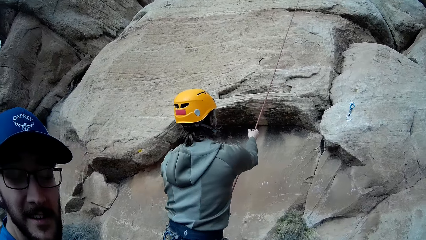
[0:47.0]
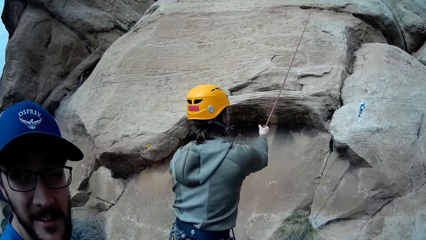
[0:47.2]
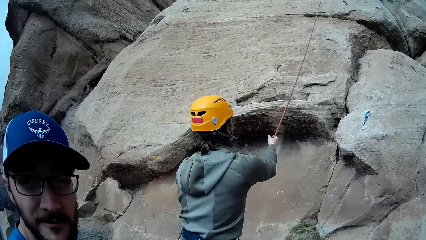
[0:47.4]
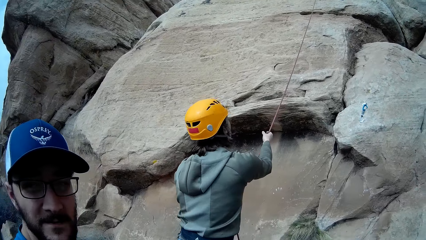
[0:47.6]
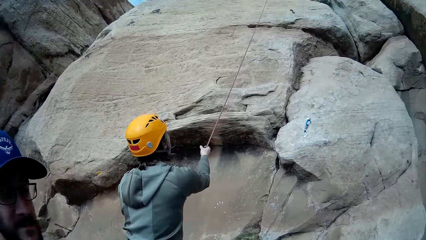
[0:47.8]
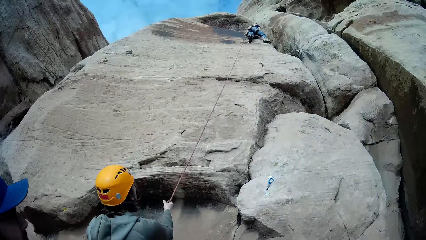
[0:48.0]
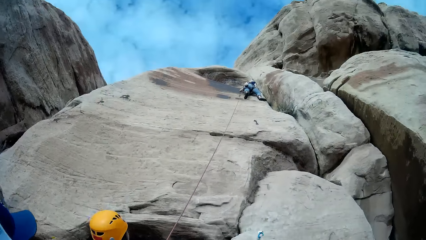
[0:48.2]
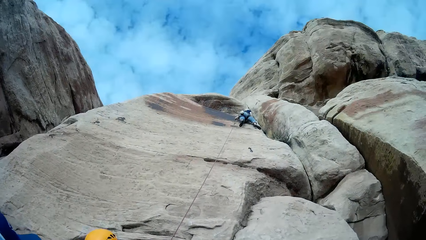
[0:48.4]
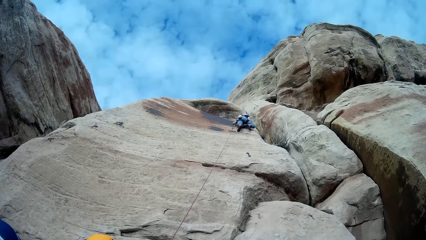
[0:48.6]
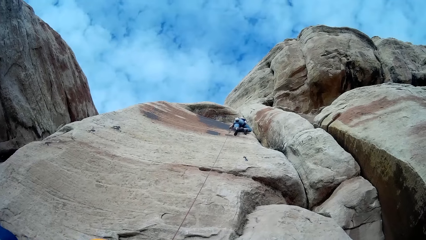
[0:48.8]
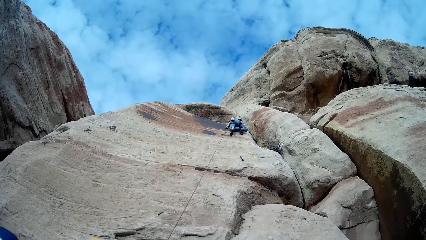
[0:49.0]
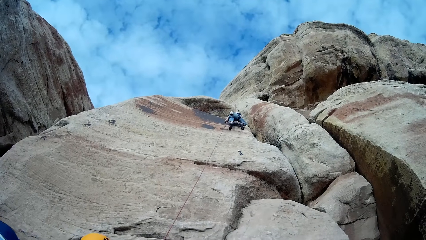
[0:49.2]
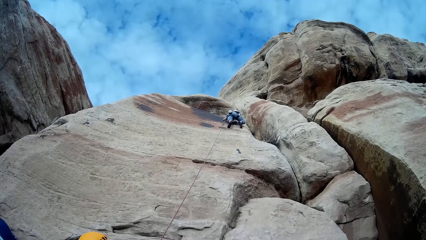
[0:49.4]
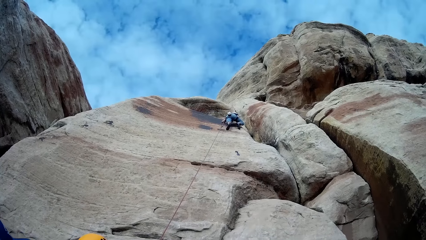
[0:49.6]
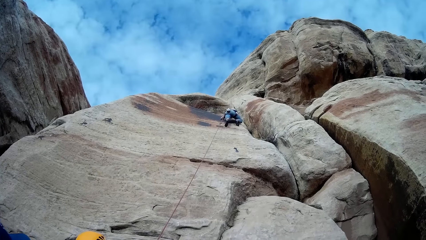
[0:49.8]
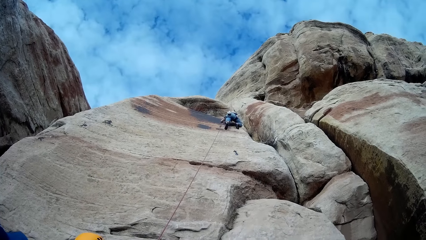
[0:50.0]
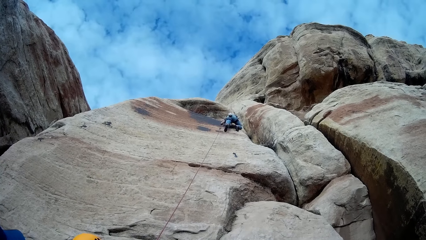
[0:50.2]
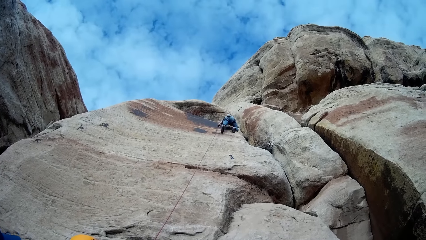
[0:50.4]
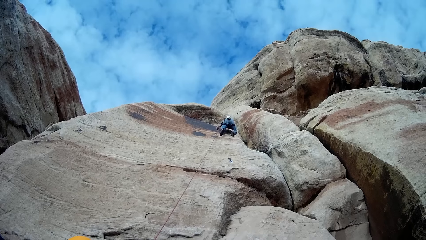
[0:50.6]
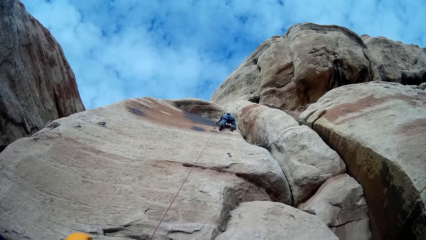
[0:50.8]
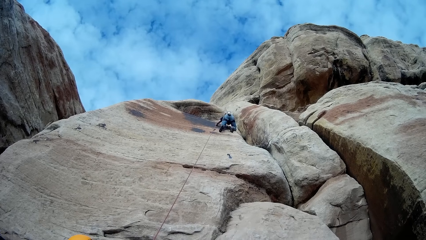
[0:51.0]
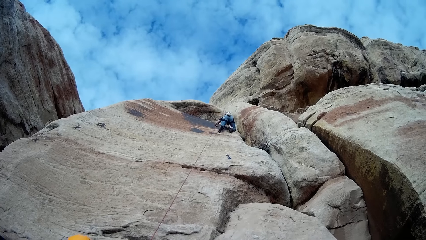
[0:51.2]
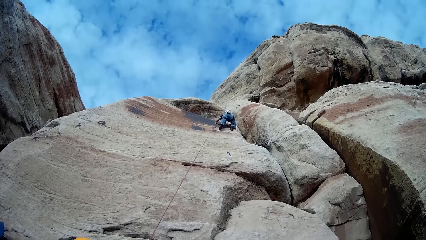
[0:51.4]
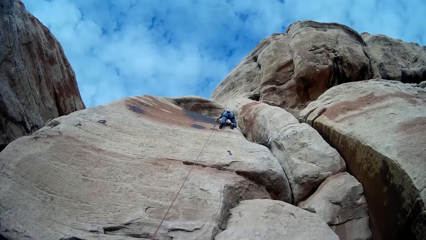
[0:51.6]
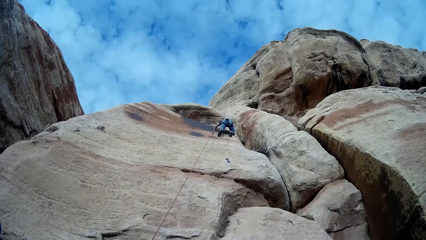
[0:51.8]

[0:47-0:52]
A woman drags the rope with her right hand.

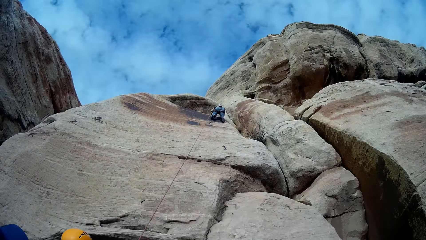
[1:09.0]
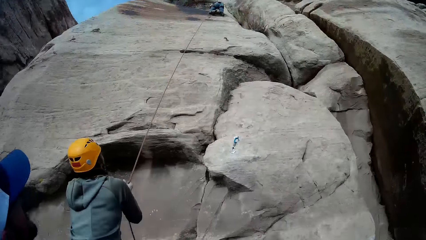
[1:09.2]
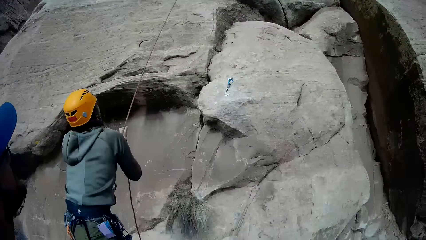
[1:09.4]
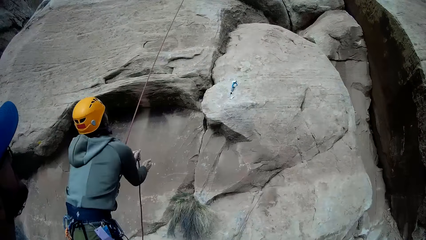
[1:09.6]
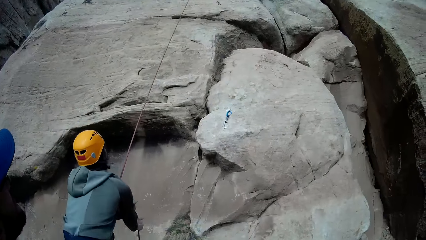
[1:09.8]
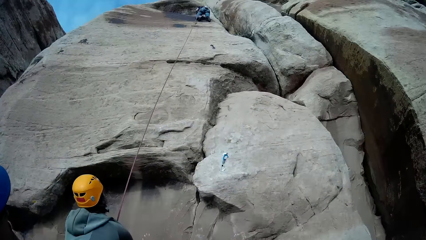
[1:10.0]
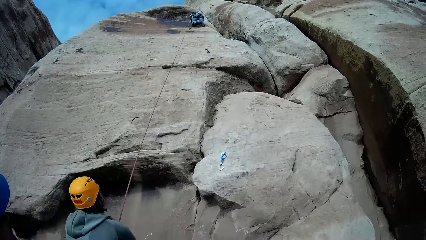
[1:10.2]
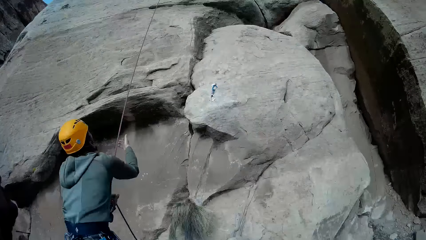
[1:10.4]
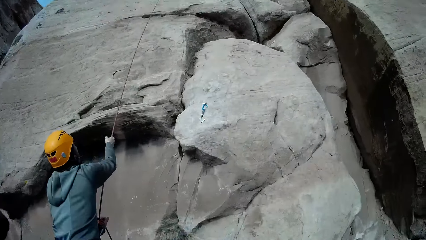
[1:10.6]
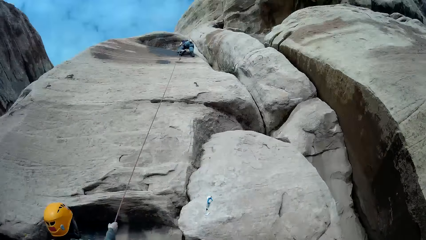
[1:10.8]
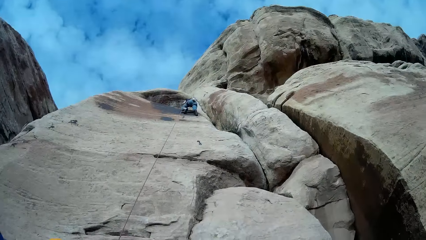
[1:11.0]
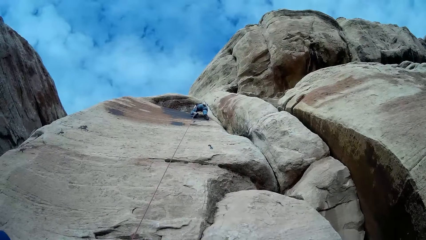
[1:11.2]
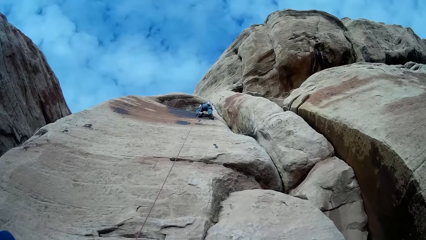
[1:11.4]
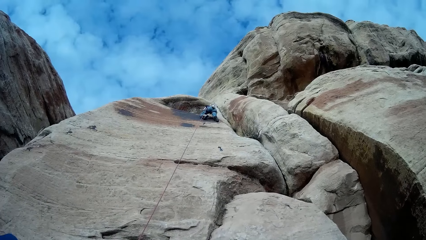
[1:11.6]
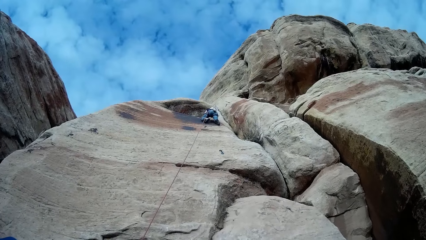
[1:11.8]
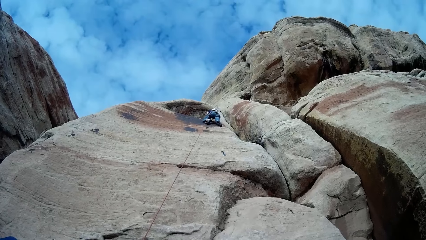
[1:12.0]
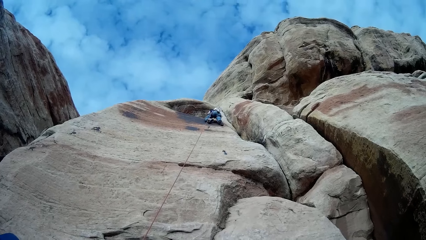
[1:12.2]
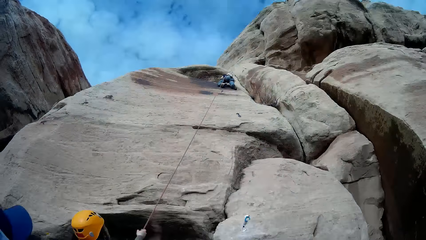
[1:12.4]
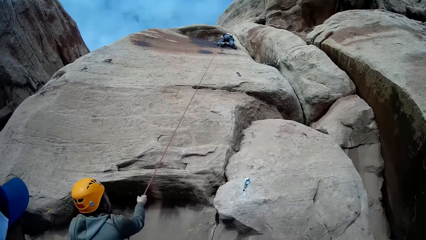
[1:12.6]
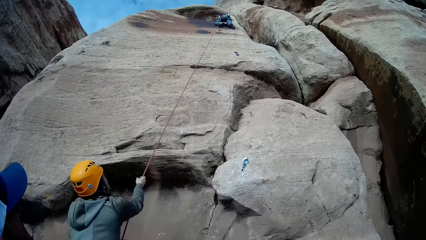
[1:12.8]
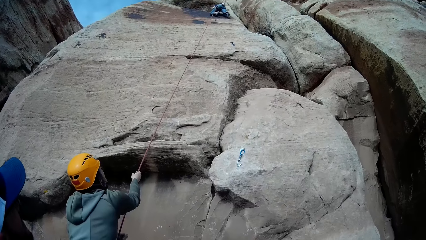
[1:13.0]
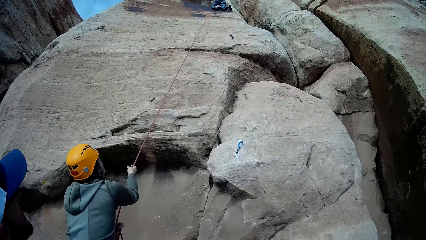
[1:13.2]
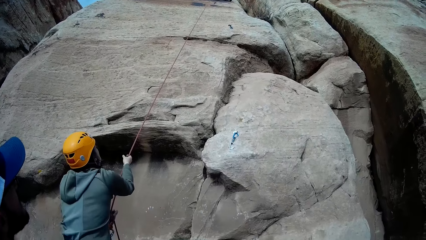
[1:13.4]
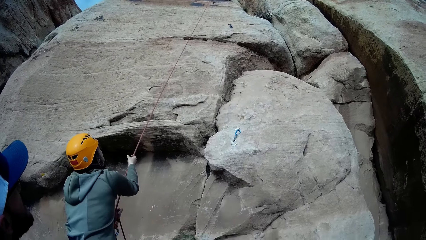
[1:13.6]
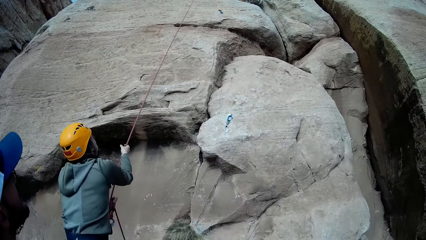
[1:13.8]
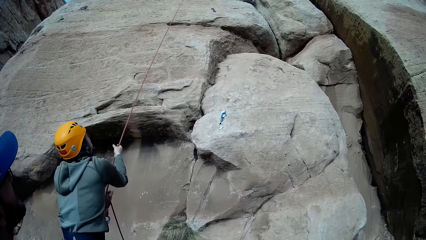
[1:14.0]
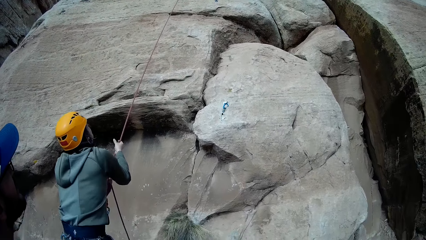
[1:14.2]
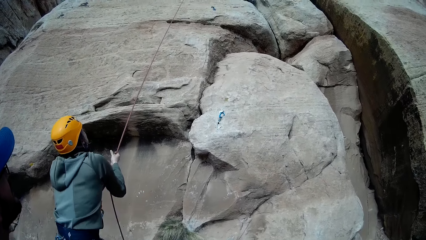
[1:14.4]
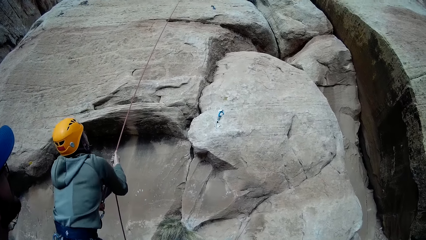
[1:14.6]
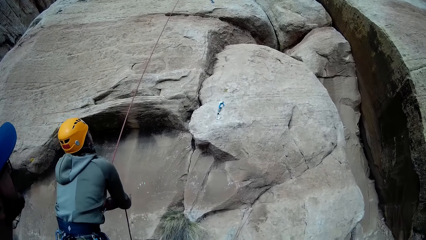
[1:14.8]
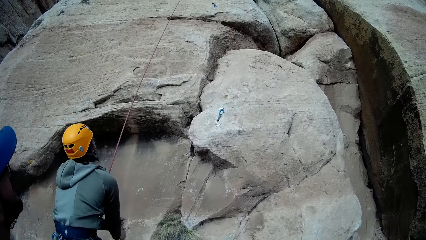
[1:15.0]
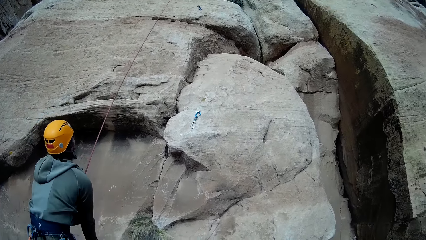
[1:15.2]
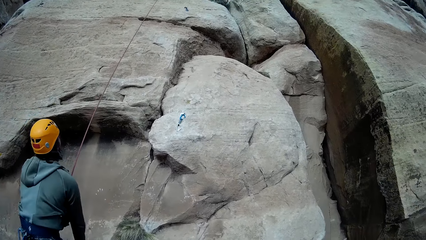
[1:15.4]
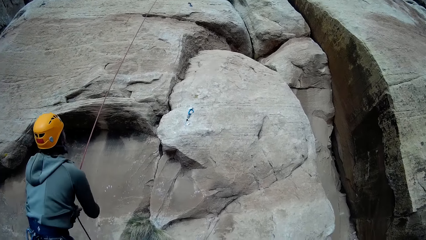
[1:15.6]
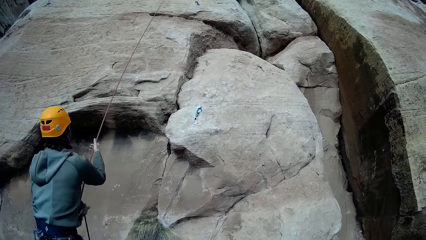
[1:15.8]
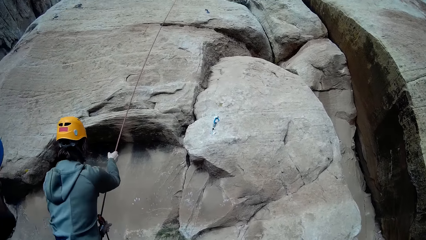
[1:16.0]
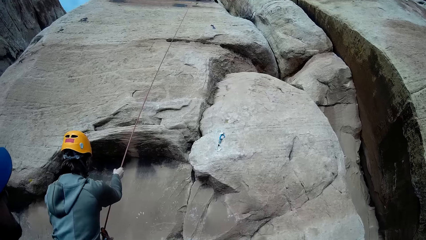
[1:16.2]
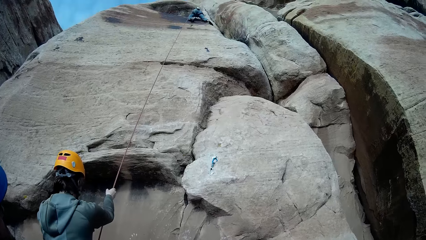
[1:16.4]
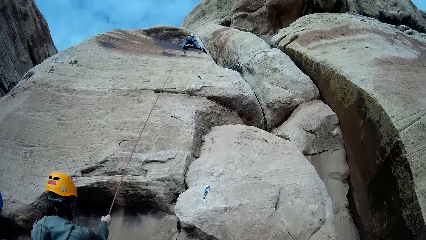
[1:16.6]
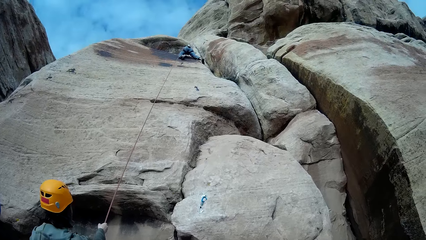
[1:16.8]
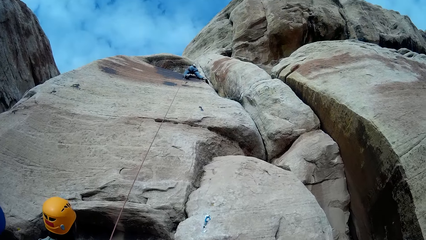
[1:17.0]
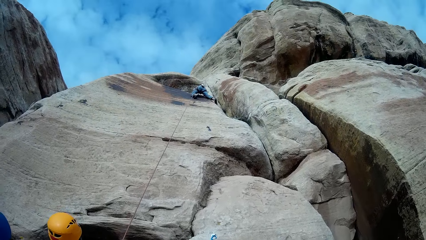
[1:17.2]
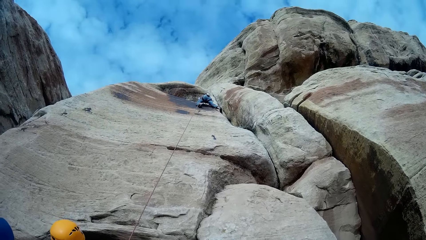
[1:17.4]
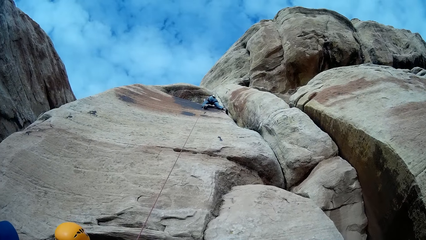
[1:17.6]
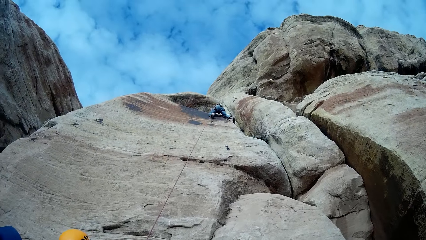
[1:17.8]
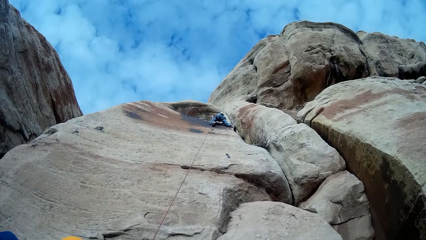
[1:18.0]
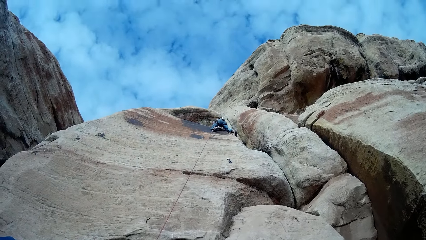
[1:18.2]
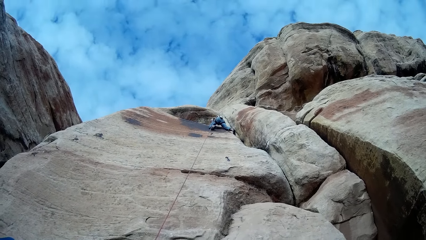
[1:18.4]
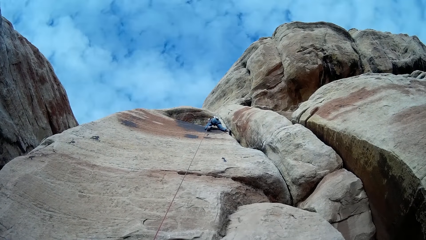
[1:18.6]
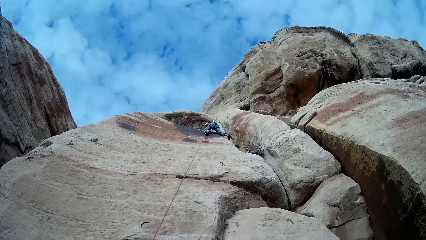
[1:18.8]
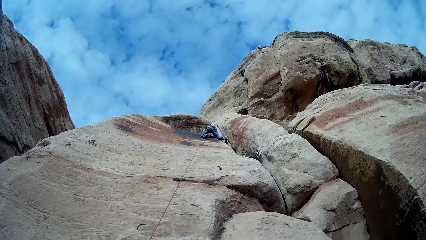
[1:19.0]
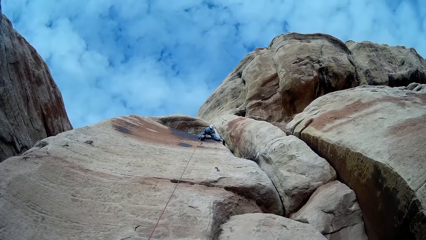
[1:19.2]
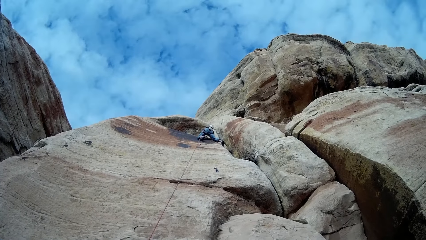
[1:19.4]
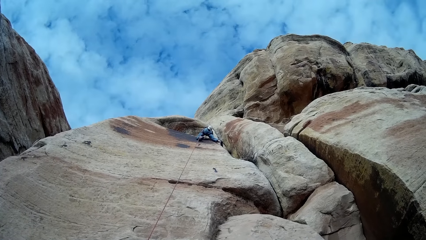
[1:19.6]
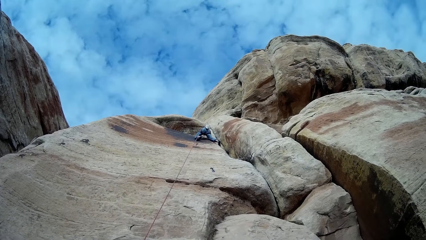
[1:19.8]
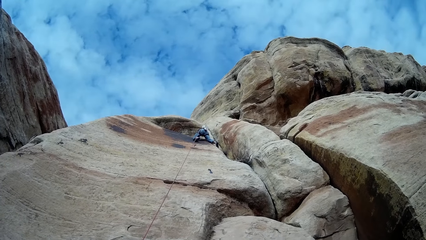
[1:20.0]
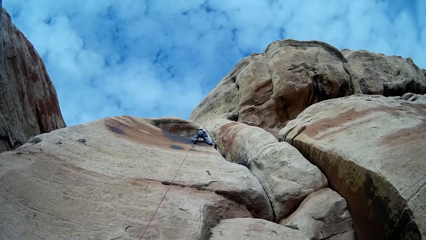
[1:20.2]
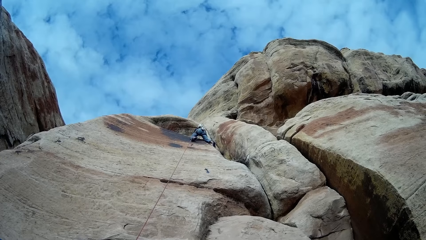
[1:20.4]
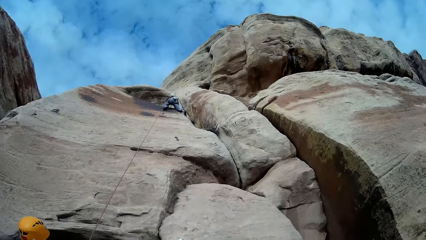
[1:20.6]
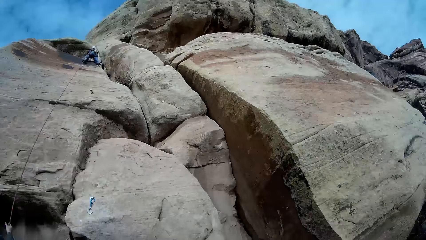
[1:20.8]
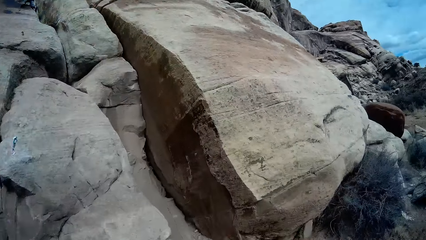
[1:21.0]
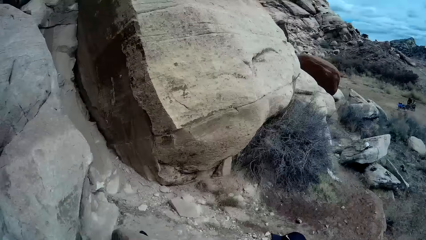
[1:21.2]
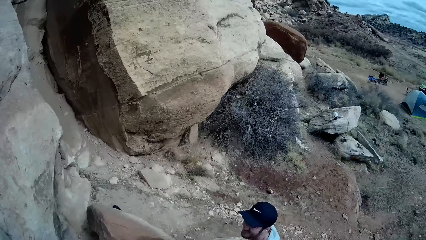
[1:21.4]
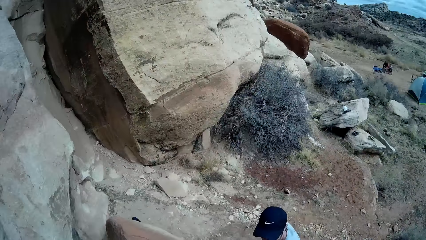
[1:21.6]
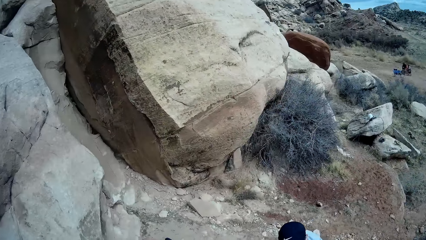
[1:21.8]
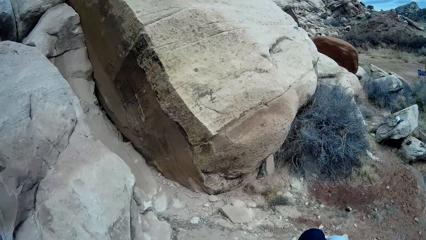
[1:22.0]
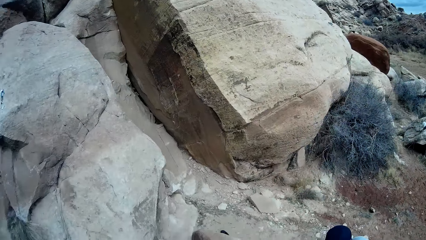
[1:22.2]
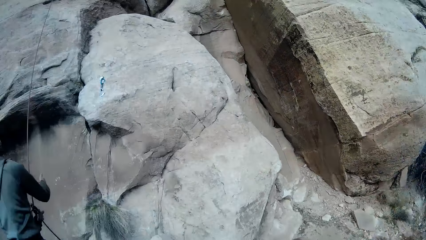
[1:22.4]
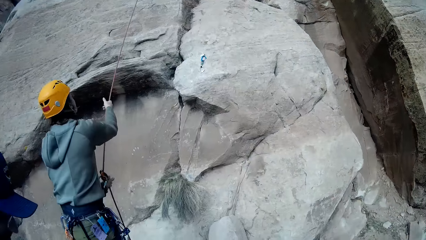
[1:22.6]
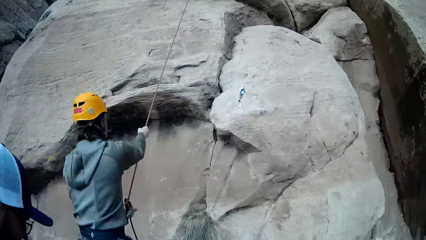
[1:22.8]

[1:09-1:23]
A man pulls a rope.
